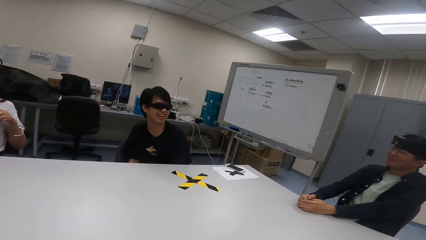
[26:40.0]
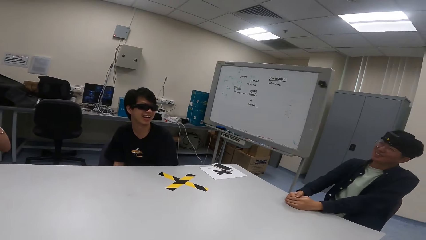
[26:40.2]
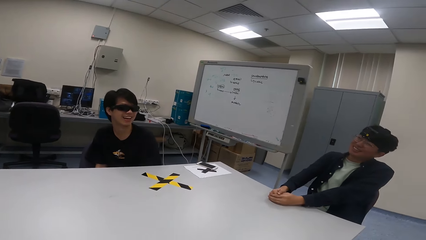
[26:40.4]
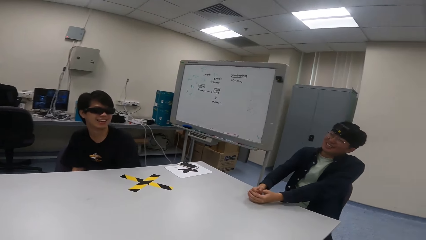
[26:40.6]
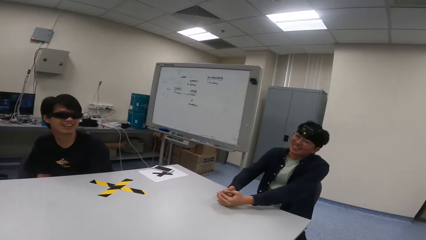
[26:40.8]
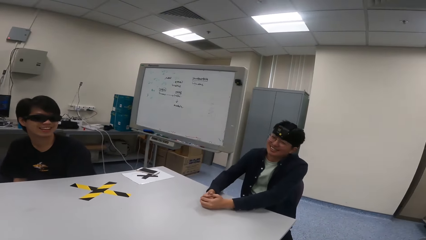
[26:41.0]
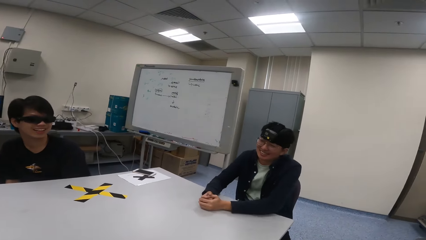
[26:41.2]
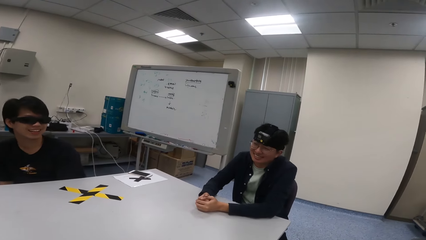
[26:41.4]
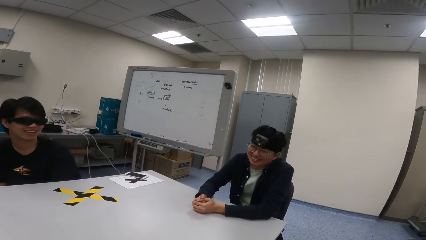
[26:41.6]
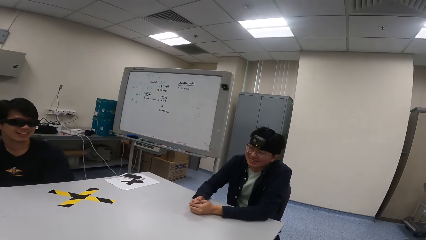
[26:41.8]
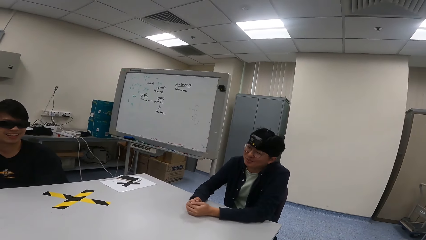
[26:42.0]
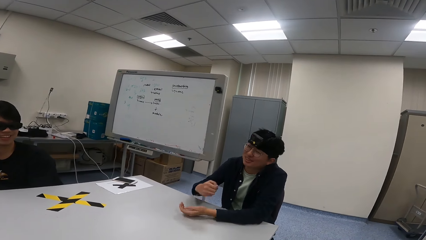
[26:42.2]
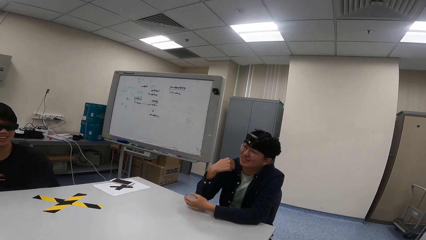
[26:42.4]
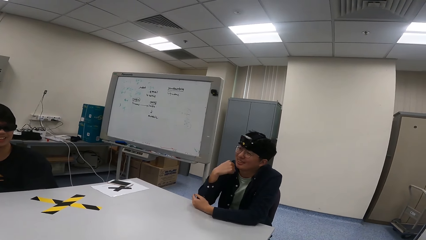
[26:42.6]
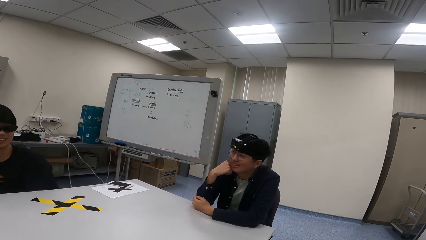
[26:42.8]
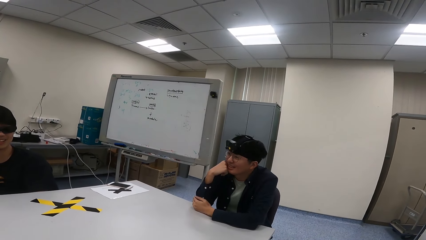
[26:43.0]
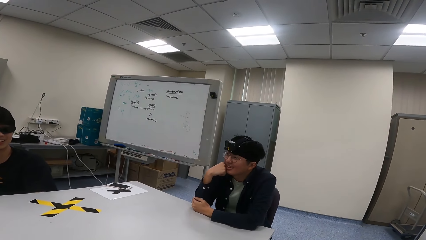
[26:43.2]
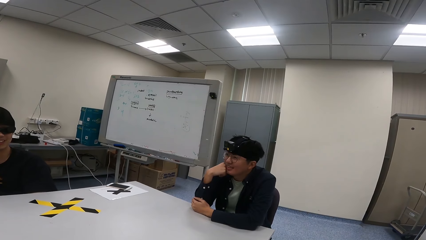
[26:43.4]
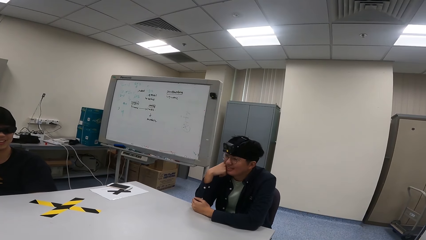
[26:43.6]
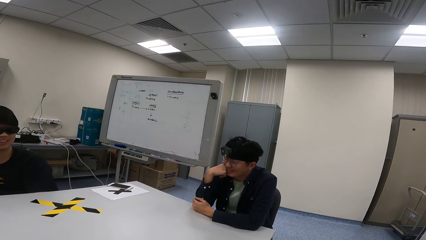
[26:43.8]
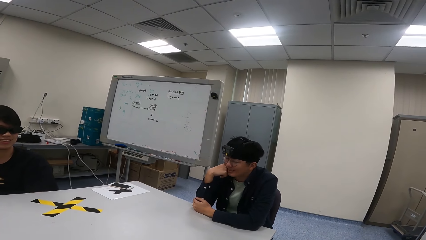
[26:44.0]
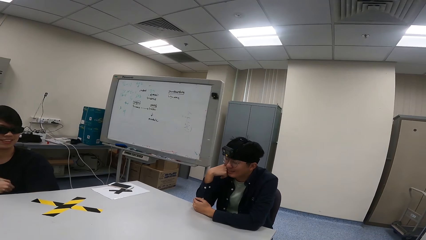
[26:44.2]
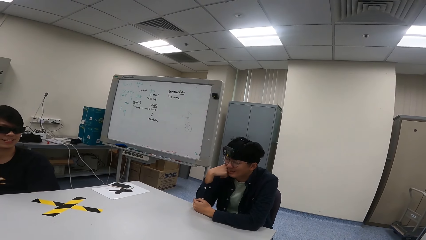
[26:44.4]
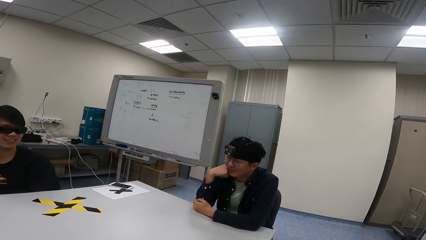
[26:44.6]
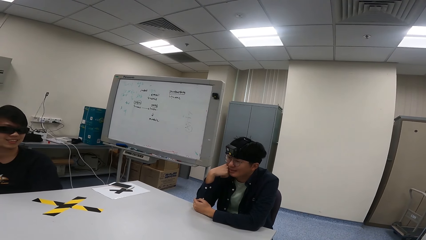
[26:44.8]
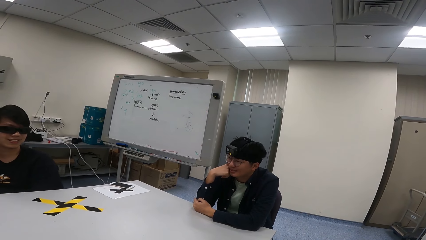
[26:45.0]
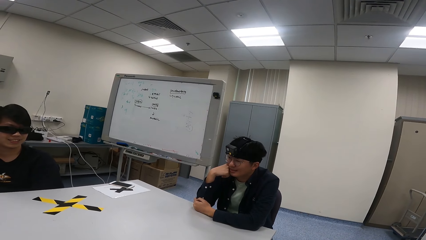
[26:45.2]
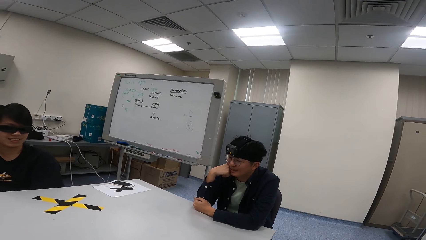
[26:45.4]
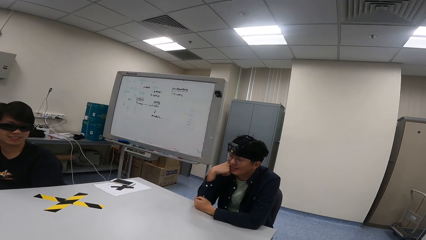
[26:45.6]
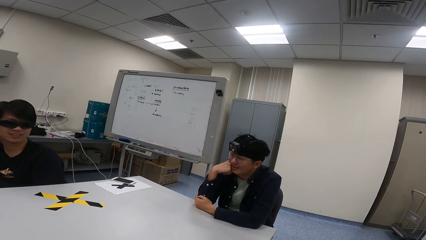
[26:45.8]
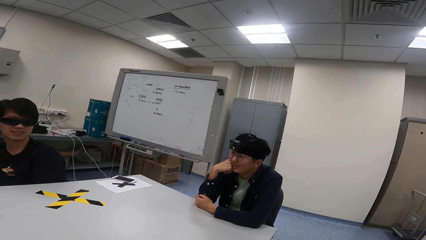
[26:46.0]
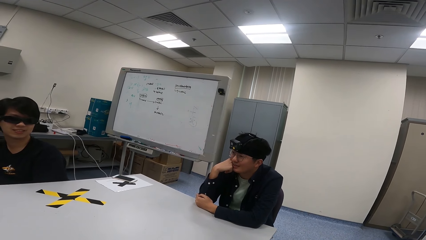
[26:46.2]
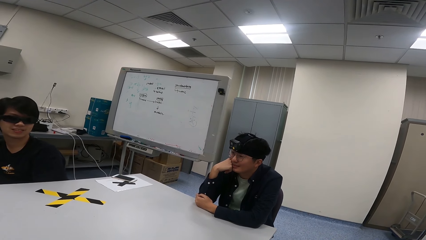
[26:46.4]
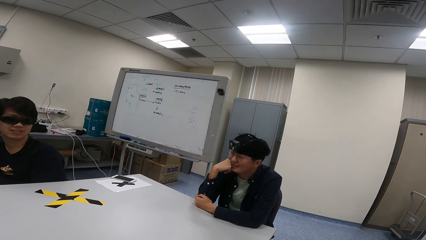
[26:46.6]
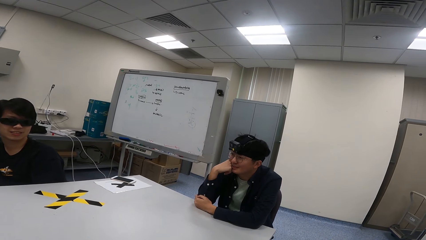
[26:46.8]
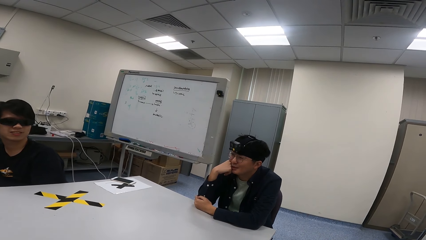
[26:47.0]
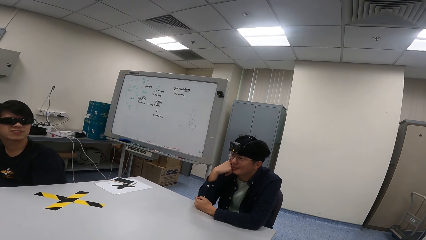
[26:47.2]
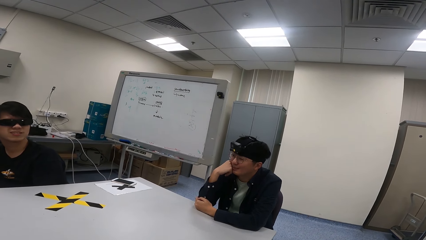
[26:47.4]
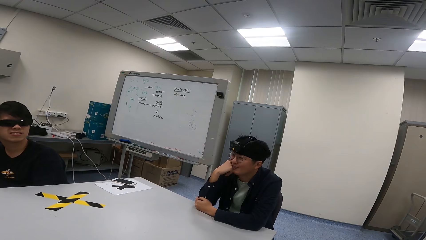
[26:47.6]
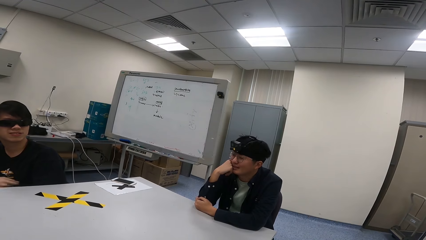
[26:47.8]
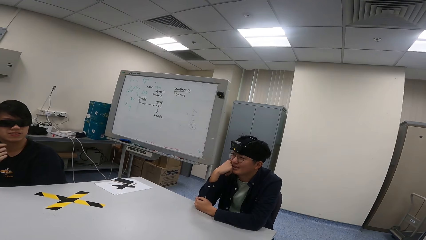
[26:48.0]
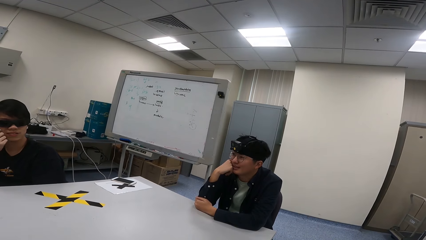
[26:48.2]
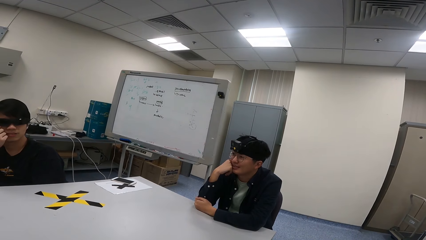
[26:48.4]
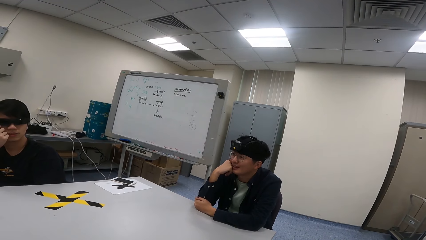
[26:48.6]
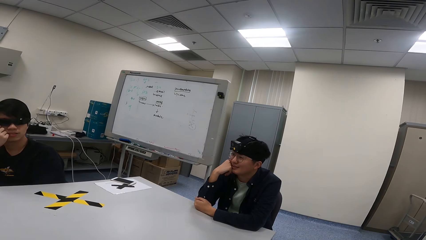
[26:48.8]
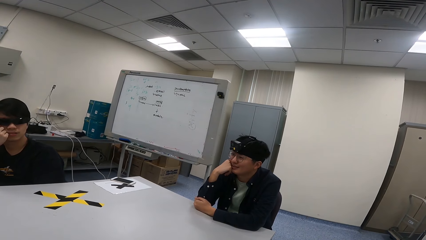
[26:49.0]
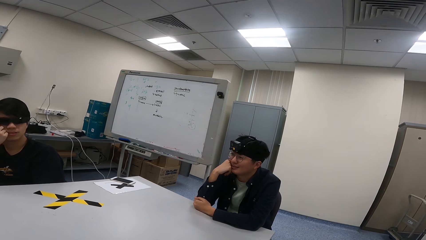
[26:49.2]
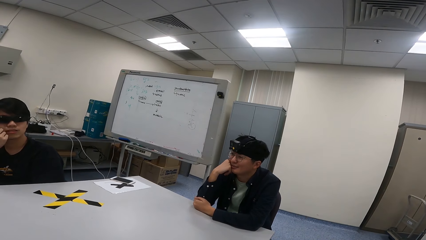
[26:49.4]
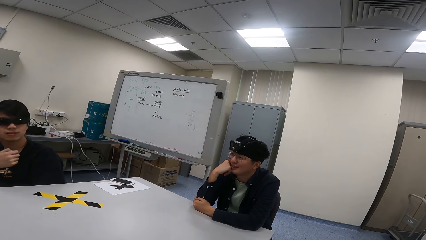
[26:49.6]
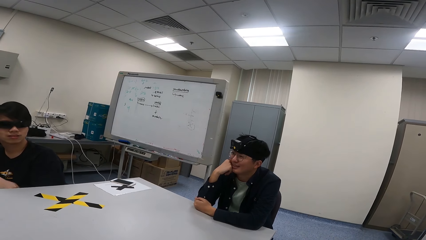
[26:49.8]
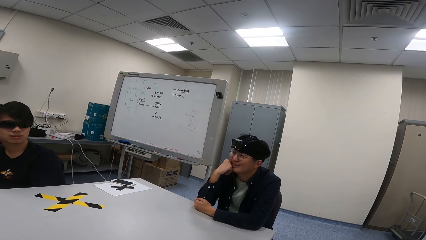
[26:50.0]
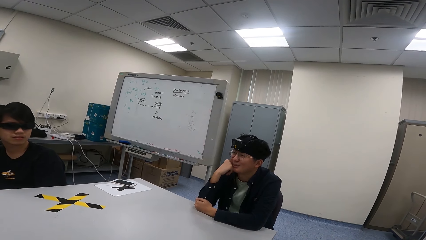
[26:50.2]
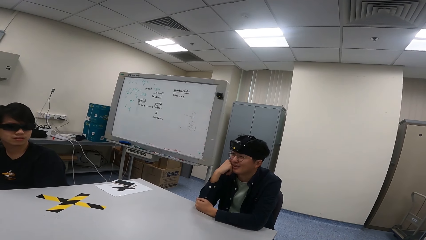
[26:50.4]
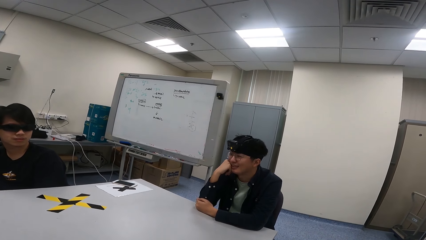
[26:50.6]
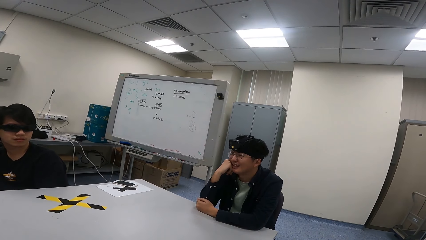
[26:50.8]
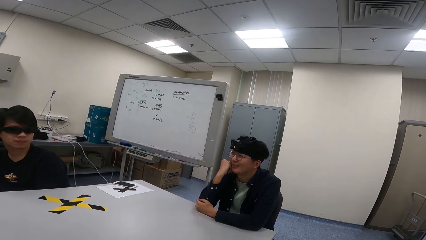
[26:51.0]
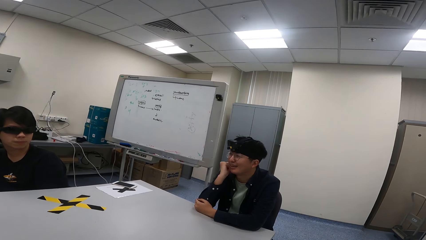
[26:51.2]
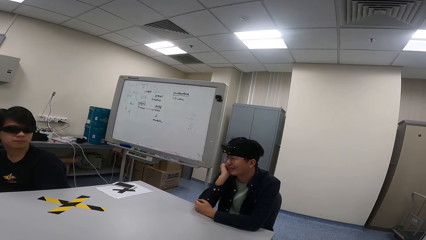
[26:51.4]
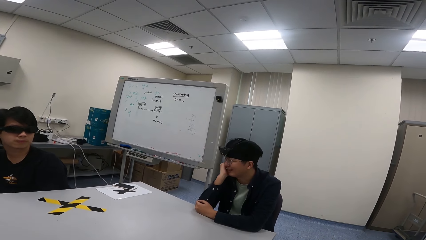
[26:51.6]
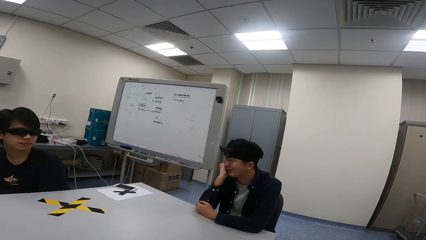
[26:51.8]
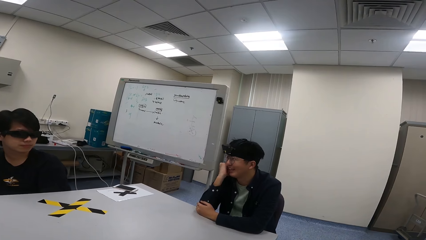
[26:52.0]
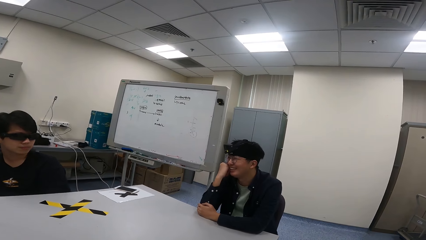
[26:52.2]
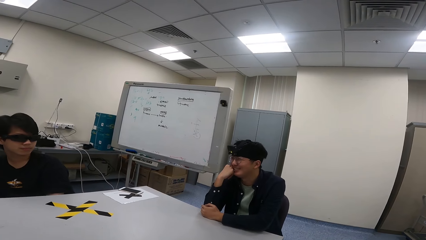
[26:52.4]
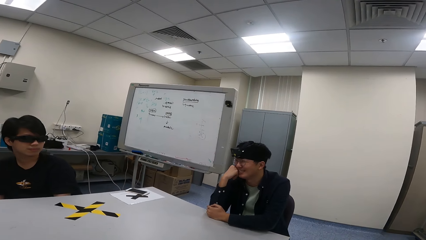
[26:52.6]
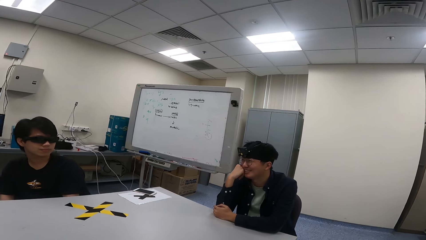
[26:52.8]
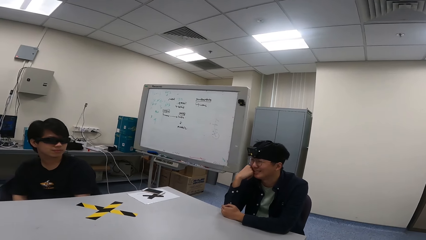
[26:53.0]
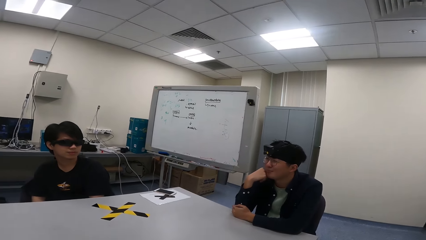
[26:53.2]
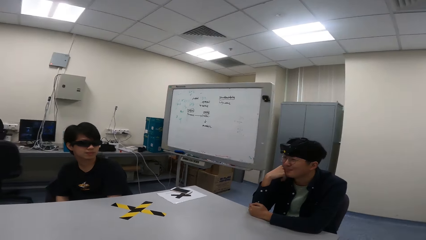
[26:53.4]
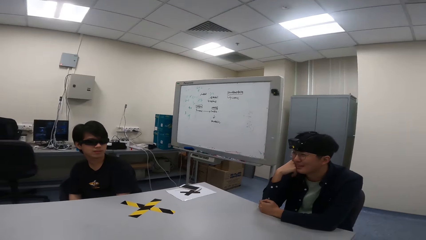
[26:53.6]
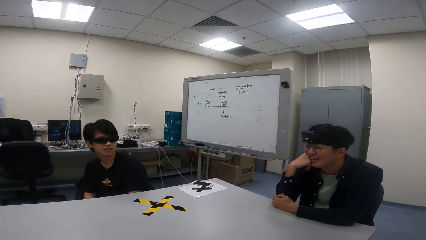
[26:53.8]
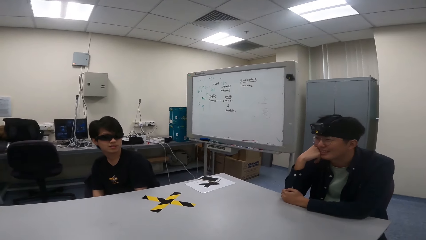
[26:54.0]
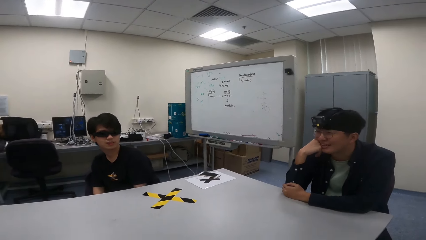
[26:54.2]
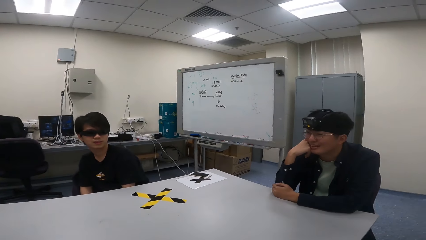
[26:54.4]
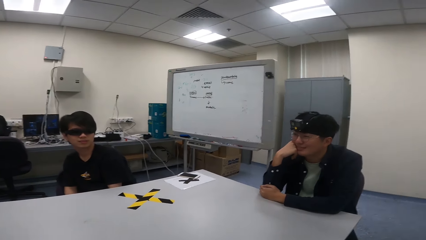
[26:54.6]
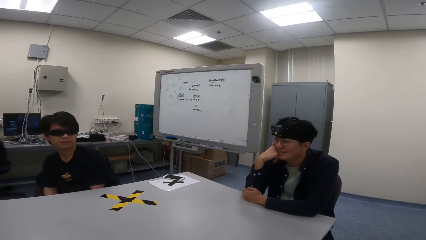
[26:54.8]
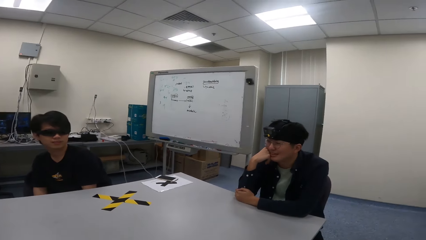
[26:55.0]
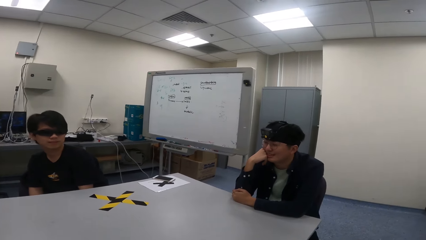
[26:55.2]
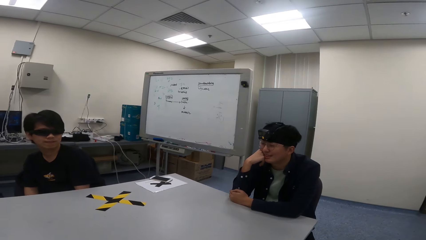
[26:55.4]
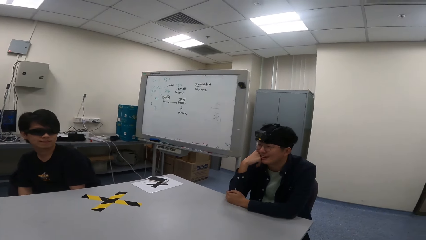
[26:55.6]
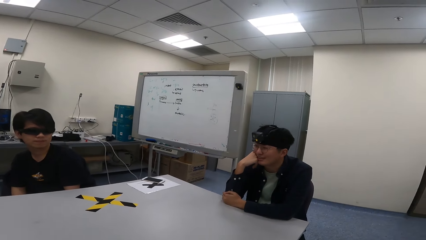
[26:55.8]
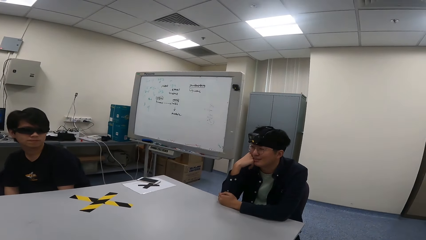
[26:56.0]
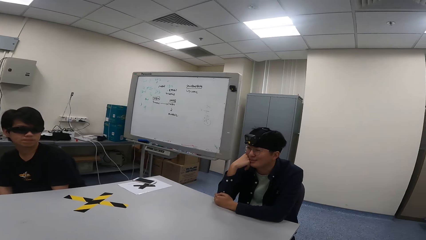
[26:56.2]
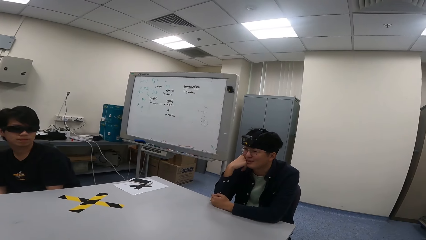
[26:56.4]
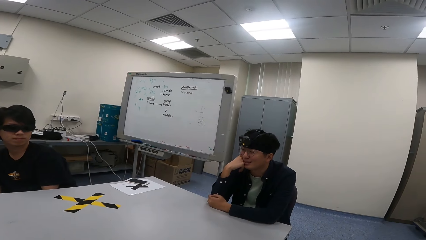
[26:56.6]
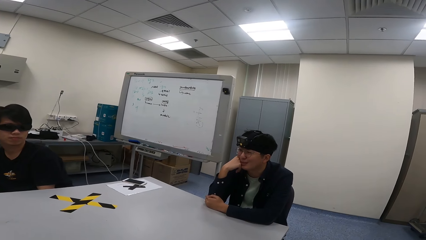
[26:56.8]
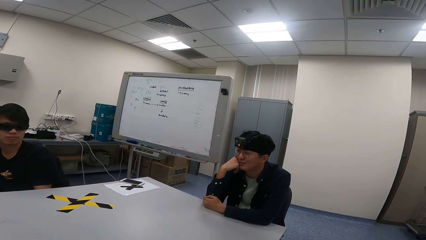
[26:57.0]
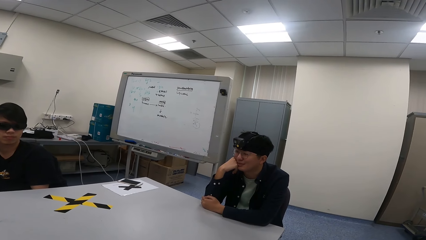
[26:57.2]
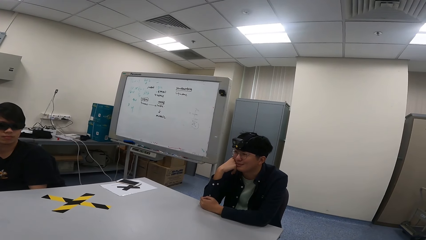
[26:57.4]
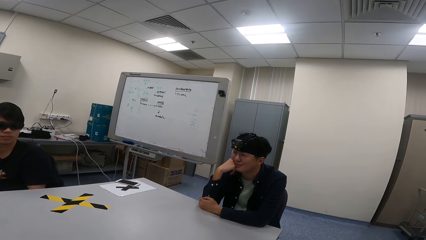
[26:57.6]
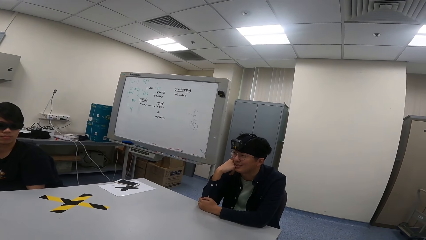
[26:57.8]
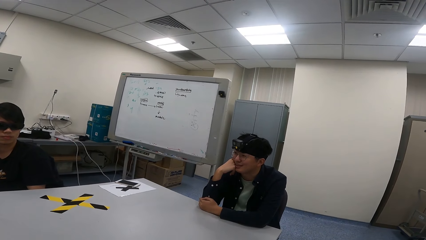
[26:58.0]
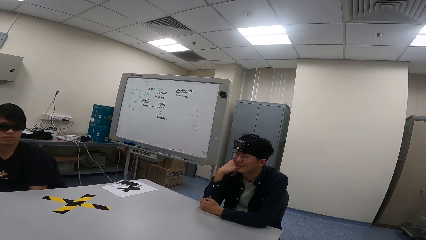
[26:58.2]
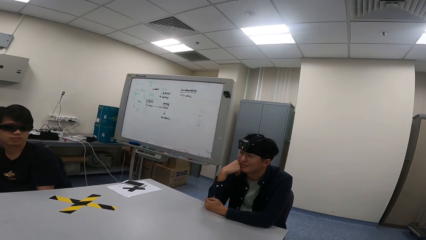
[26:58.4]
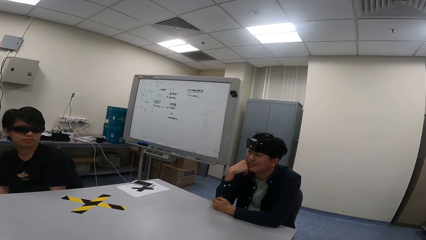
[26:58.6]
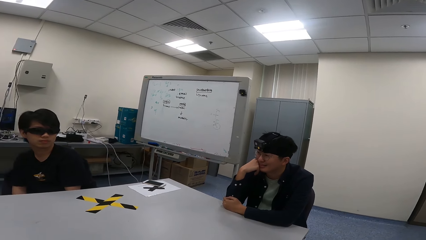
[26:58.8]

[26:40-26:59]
A person touches the face. Another person touches the shades.
